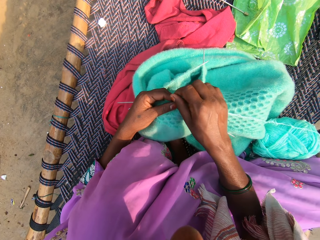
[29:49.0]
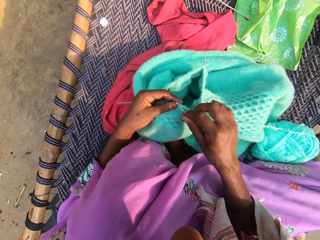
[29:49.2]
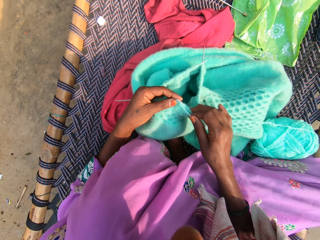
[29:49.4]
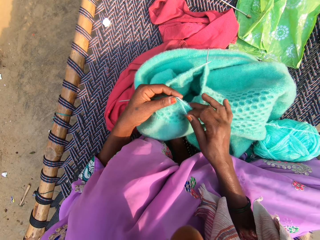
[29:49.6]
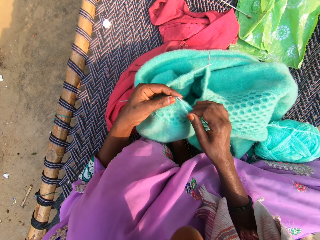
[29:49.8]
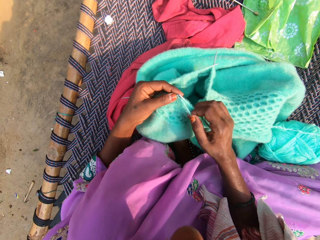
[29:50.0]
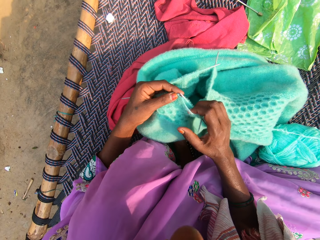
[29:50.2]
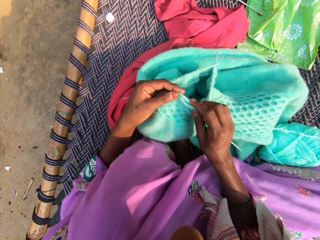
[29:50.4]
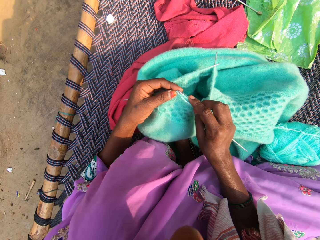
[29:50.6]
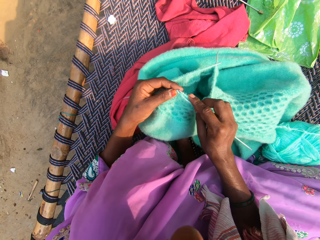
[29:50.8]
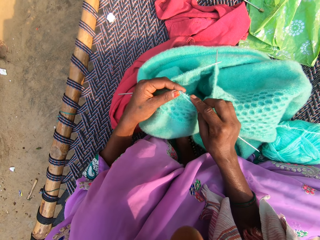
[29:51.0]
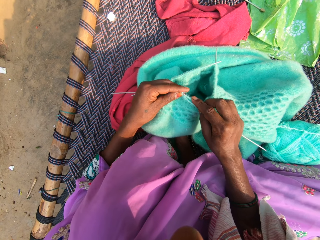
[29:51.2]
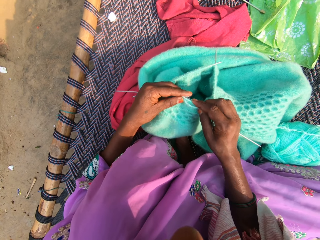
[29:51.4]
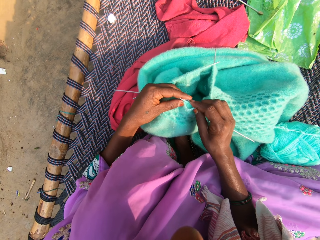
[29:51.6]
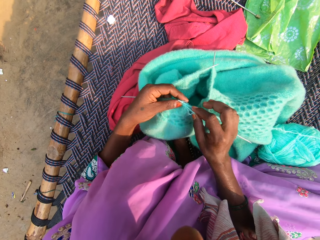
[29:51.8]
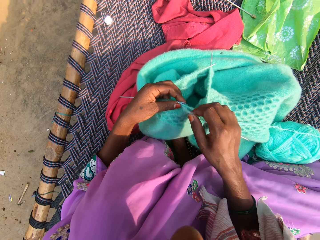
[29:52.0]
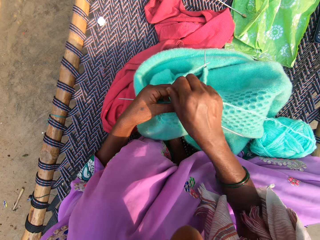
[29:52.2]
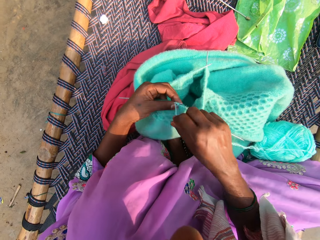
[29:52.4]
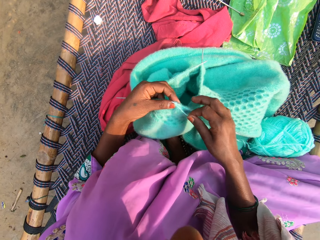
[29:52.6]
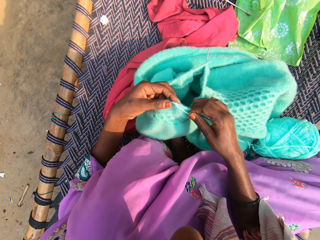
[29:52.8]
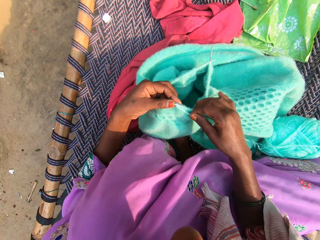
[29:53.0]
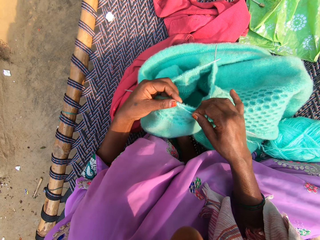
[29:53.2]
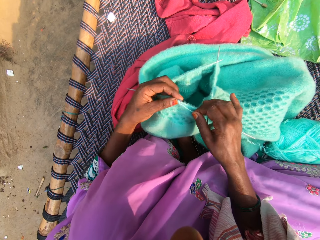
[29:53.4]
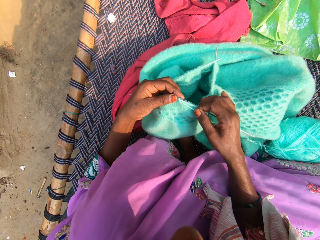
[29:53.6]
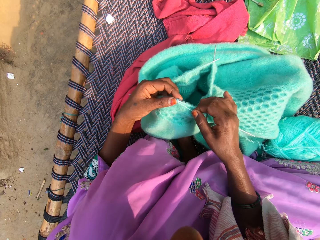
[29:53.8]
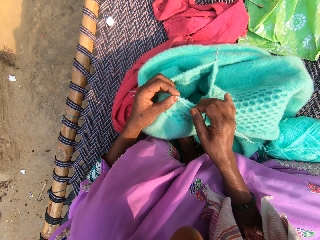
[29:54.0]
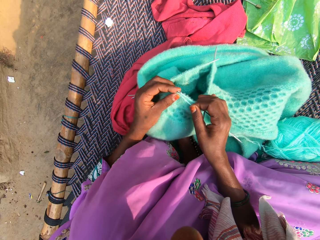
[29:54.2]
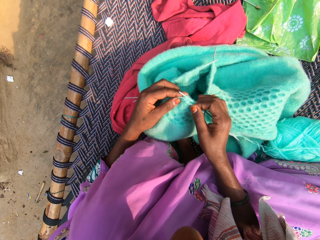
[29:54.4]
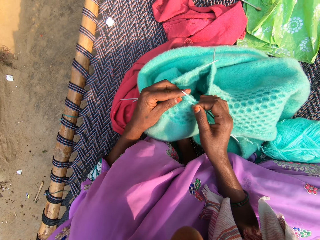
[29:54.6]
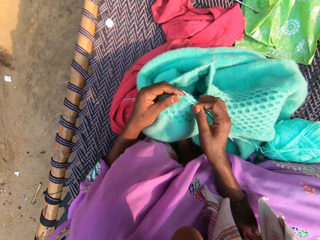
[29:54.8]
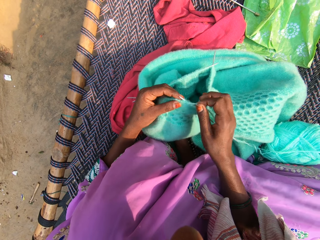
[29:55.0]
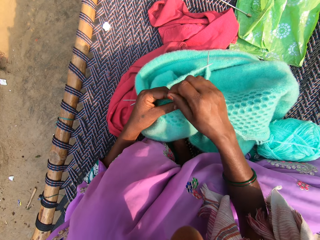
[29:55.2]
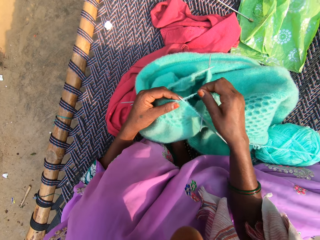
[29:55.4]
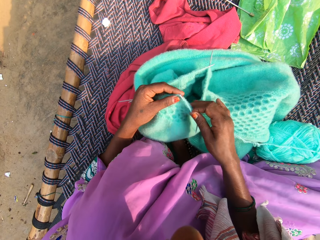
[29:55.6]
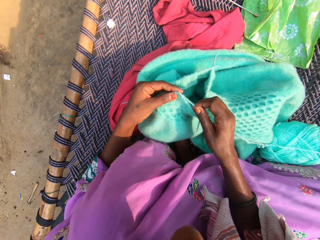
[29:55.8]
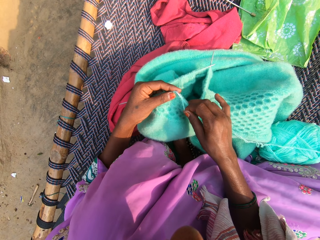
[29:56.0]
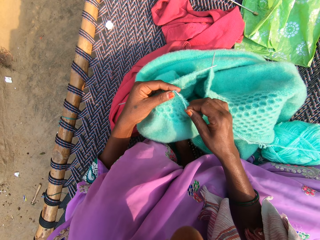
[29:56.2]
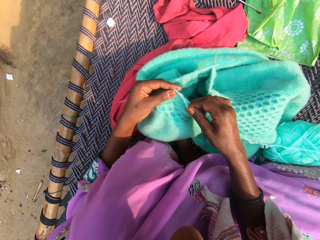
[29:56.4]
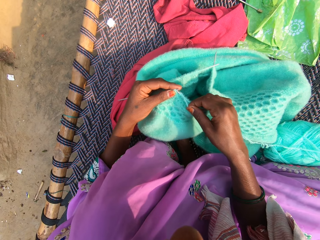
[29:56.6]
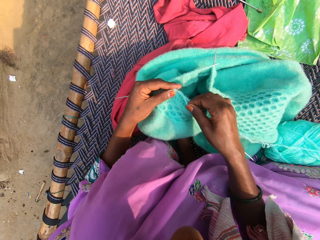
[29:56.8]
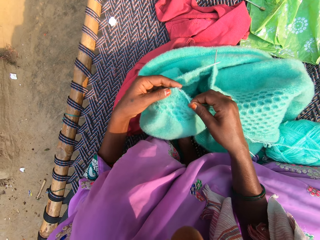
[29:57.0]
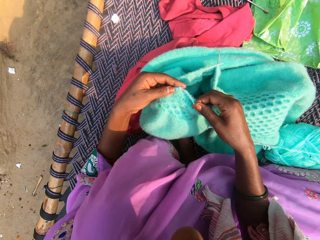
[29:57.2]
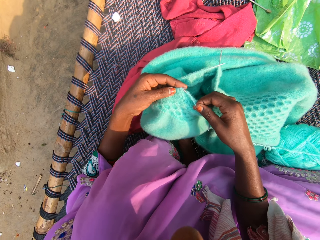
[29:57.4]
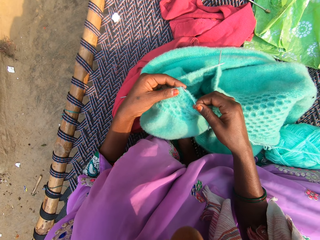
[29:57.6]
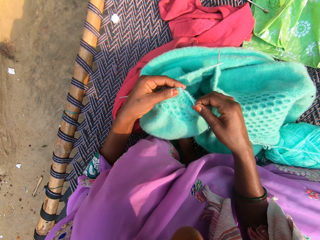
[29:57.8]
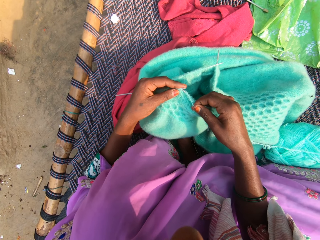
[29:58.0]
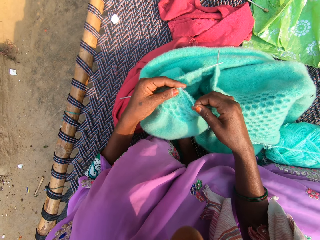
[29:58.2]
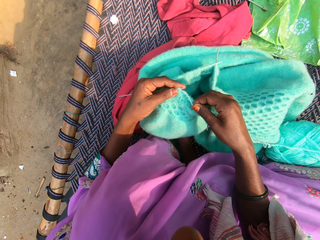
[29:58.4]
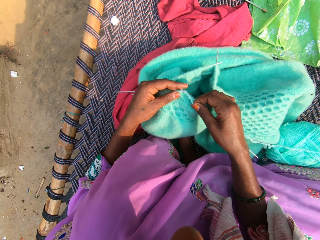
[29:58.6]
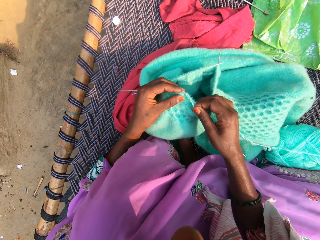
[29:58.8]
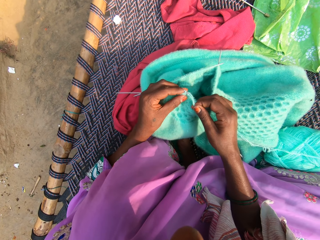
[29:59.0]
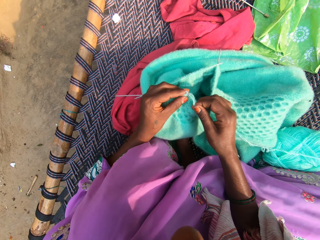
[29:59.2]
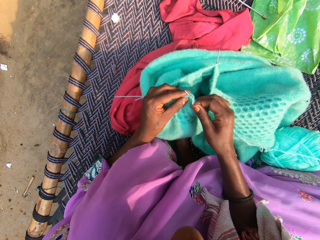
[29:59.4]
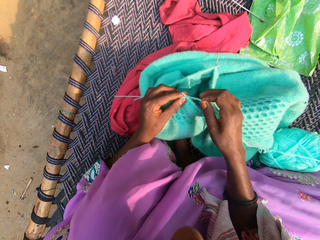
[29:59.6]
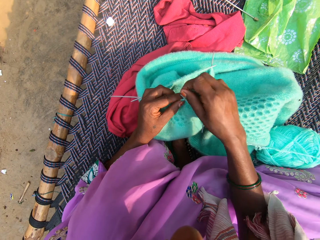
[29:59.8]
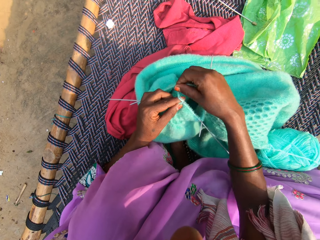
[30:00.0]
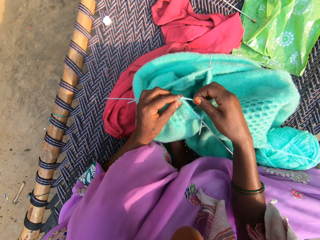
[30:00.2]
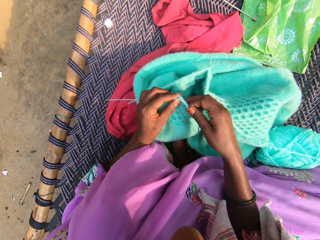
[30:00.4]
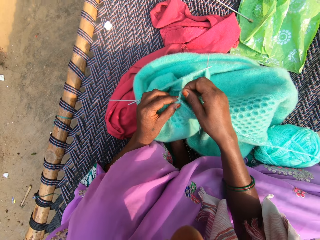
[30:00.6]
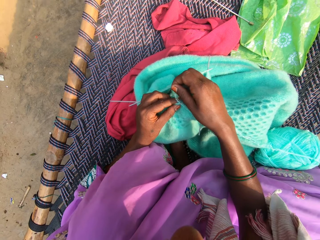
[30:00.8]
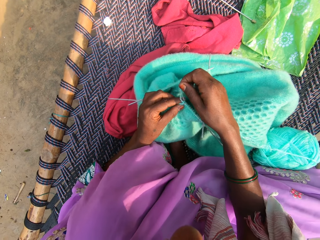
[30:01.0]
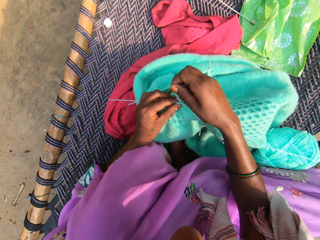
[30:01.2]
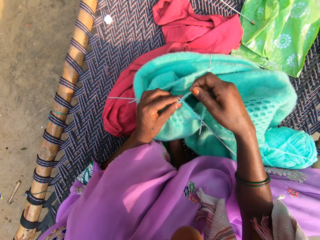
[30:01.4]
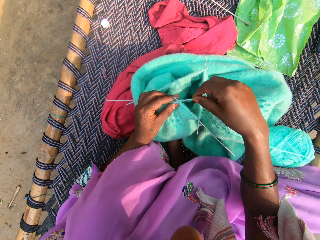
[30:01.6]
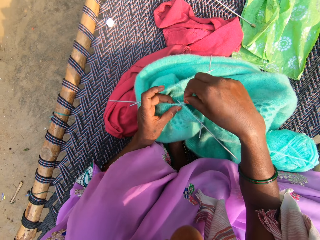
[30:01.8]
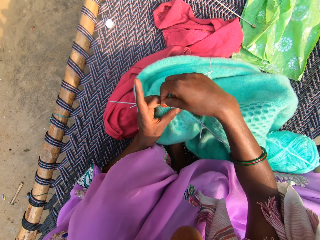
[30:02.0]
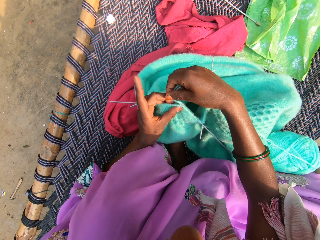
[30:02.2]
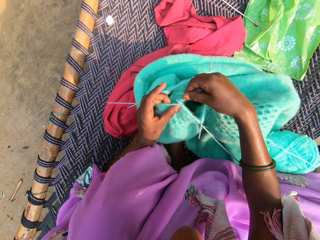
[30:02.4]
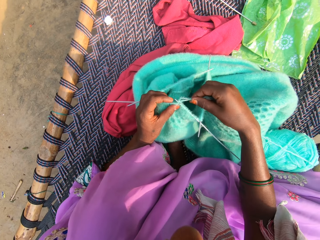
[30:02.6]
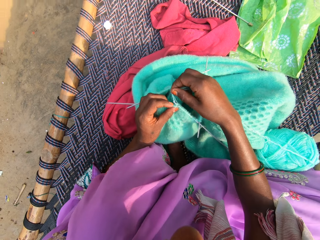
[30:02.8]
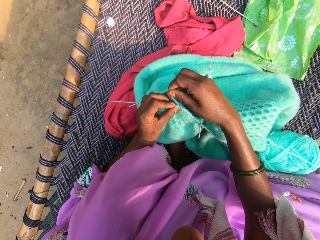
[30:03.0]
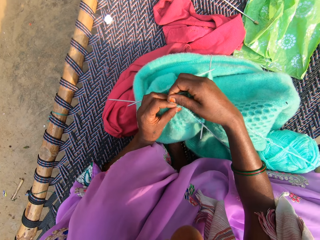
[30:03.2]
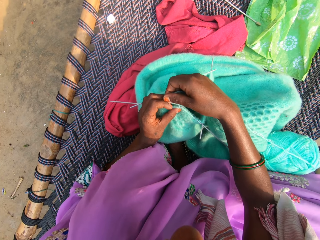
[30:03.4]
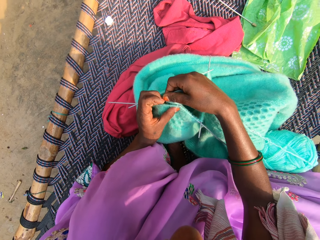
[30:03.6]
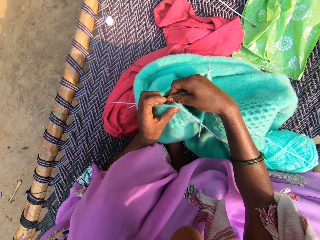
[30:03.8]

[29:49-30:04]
The camera wearer knits the cloth. They roll the string on the knitting needle. They knit the cloth. They roll the string on the knitting needle.

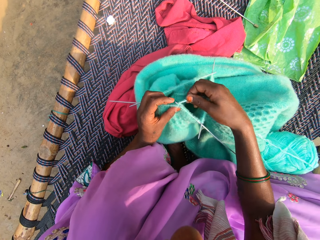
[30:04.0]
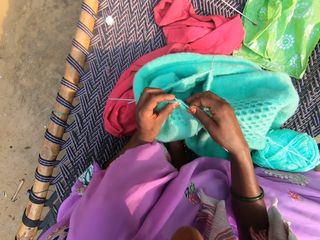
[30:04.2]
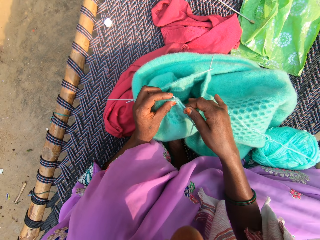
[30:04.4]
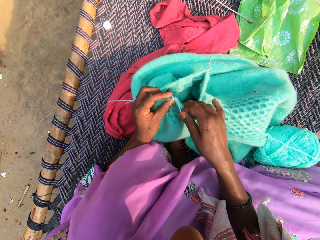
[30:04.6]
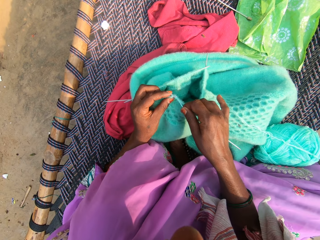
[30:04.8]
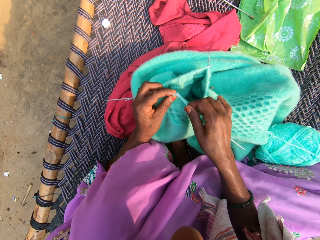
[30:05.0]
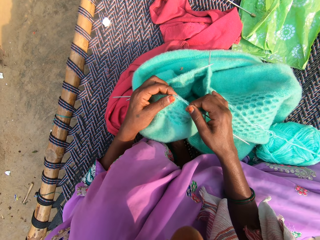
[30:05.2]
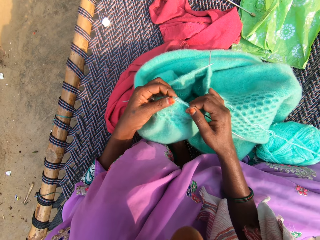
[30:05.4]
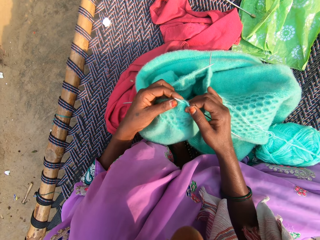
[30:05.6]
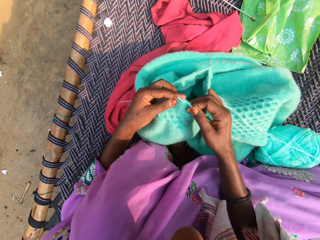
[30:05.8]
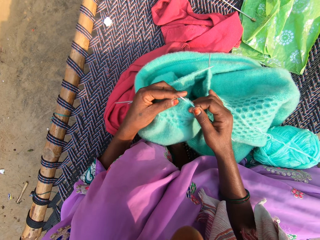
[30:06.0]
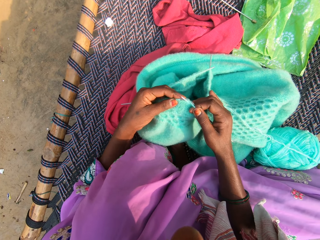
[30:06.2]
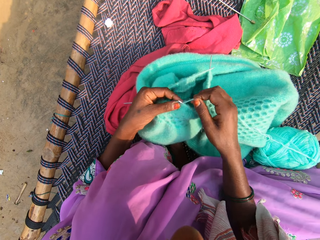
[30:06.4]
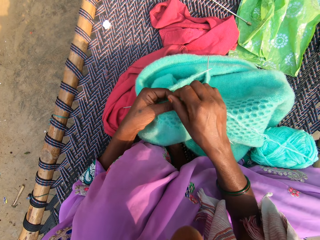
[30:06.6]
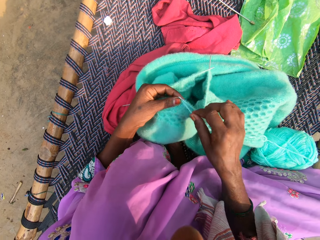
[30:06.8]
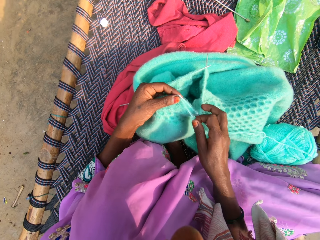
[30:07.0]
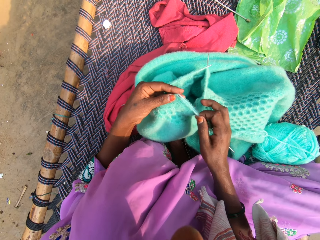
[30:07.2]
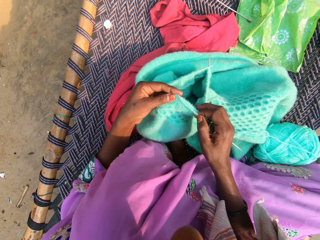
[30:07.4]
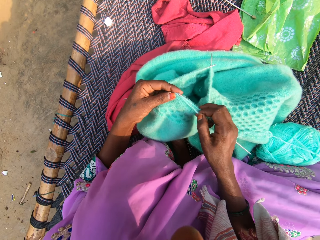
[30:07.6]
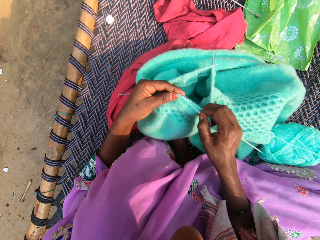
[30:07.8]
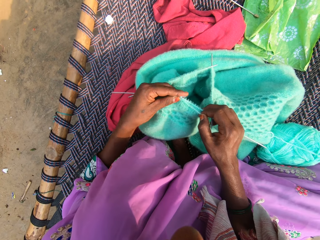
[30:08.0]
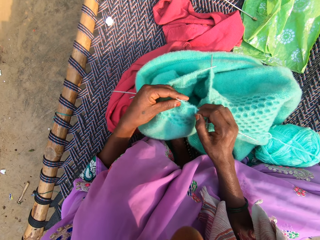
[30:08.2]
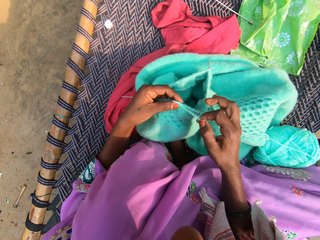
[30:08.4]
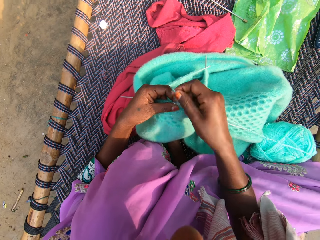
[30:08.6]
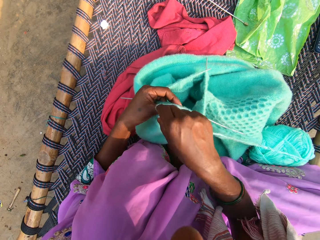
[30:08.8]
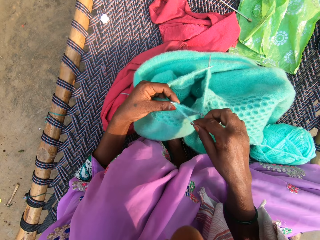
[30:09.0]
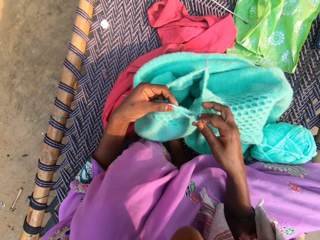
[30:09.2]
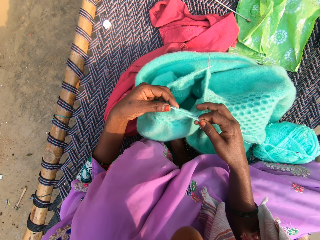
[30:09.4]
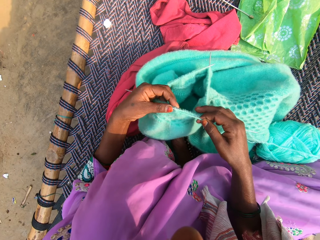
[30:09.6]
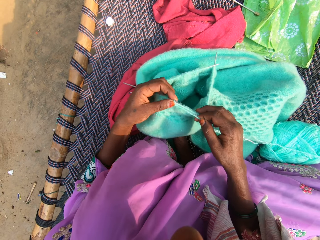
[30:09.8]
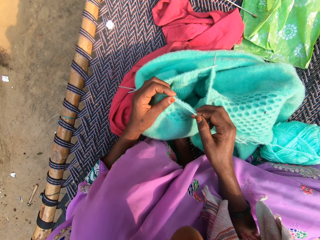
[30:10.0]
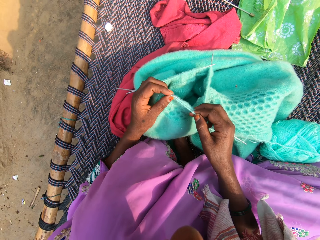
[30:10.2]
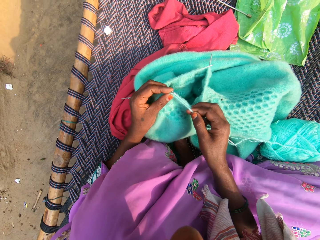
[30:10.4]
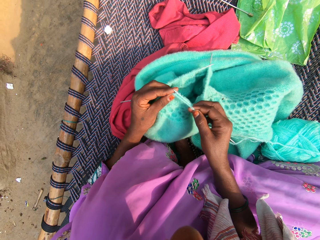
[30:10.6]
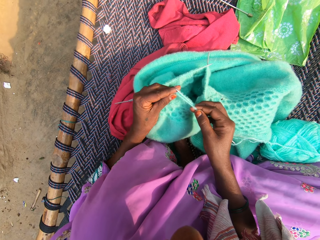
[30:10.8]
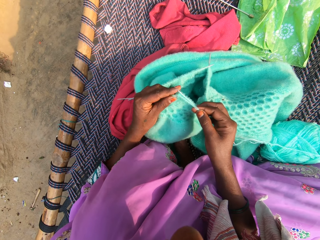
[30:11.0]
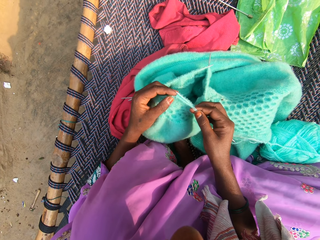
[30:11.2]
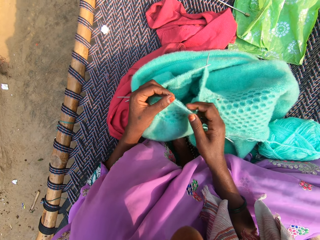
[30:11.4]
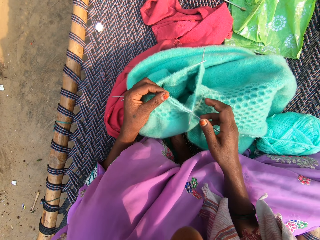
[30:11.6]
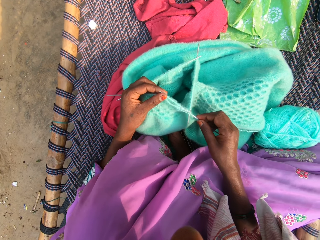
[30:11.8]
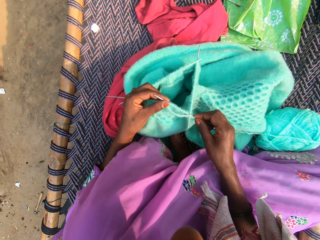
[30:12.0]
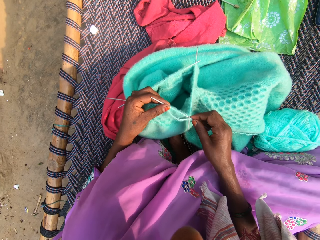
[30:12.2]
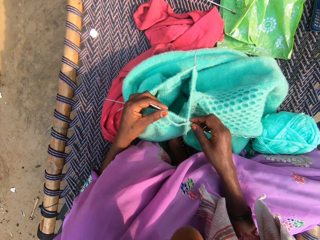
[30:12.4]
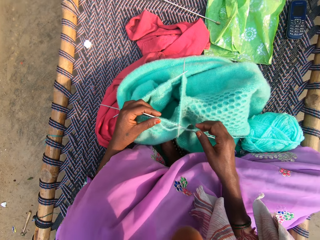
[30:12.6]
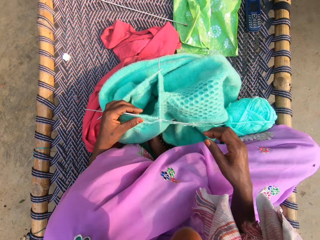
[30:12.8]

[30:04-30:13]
The camera wearer knits the cloth. They roll the string on the knitting needle. They knit the cloth.
